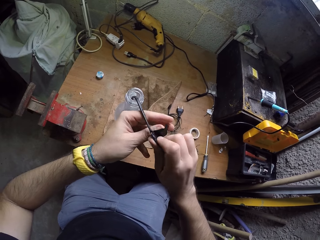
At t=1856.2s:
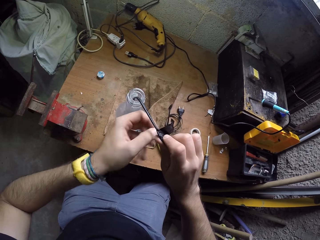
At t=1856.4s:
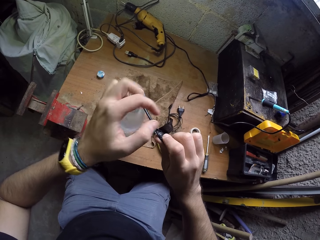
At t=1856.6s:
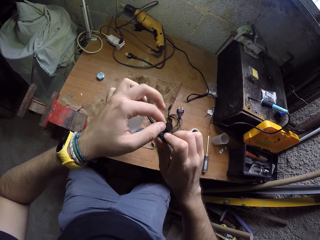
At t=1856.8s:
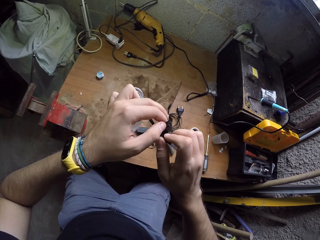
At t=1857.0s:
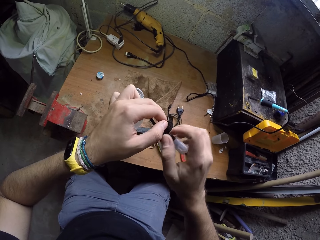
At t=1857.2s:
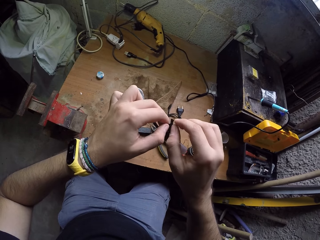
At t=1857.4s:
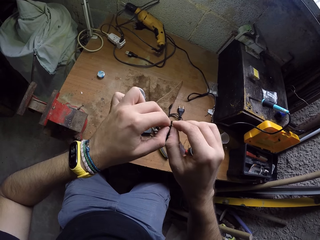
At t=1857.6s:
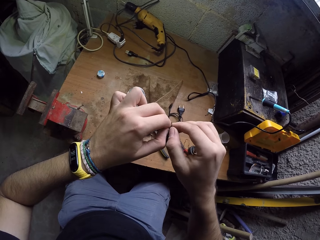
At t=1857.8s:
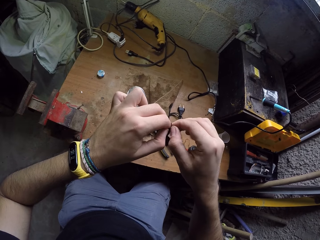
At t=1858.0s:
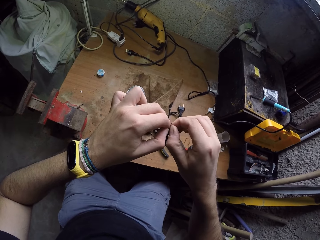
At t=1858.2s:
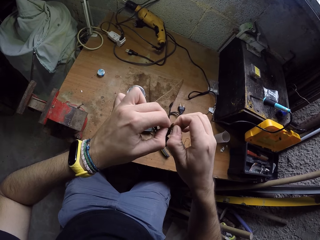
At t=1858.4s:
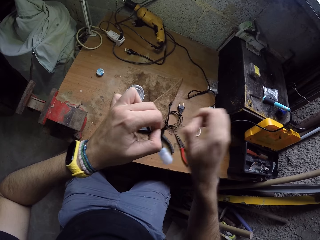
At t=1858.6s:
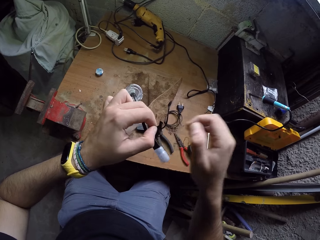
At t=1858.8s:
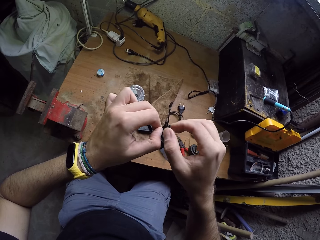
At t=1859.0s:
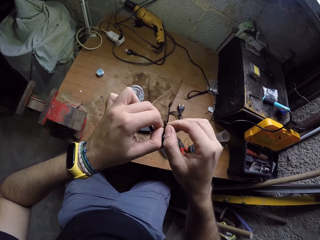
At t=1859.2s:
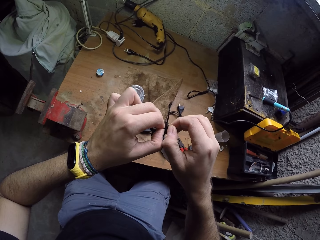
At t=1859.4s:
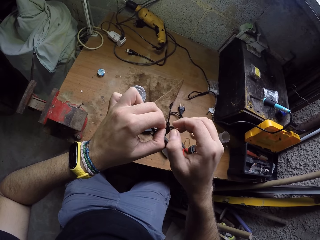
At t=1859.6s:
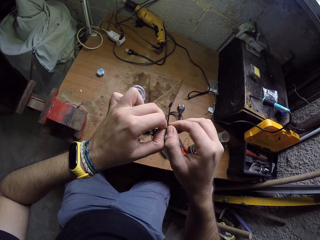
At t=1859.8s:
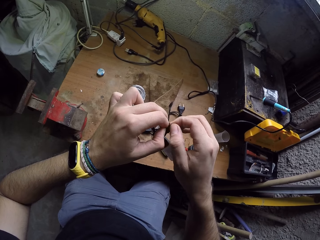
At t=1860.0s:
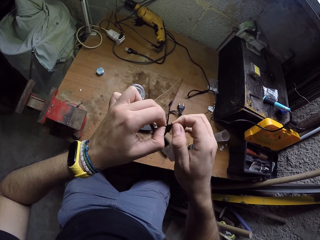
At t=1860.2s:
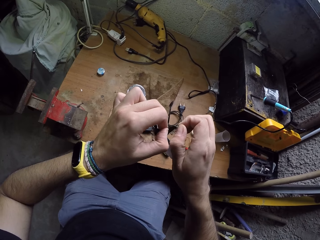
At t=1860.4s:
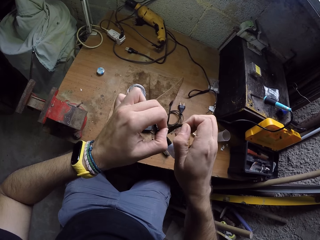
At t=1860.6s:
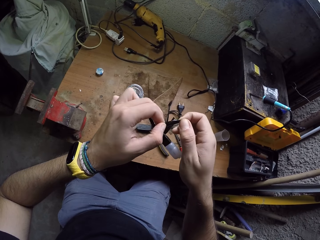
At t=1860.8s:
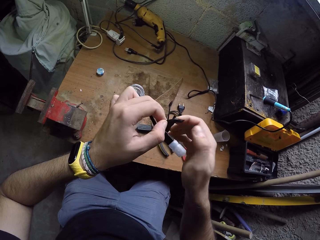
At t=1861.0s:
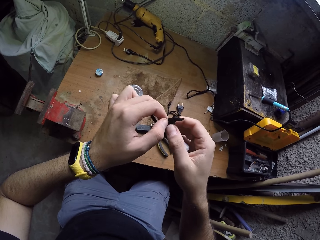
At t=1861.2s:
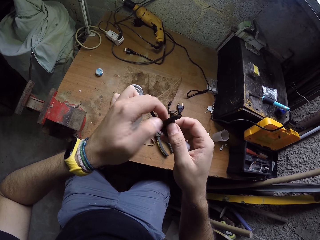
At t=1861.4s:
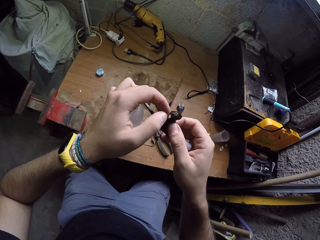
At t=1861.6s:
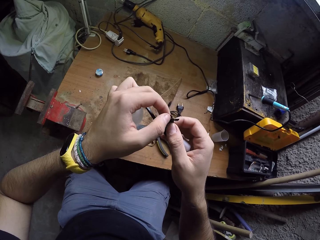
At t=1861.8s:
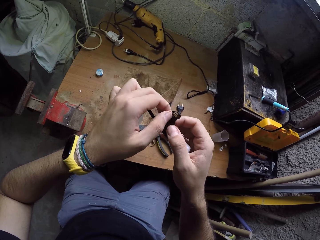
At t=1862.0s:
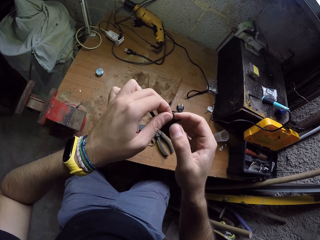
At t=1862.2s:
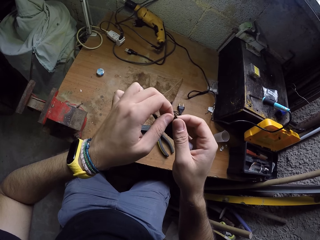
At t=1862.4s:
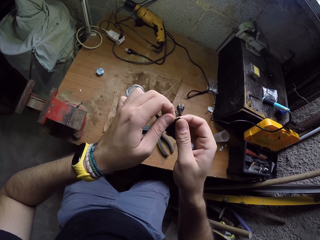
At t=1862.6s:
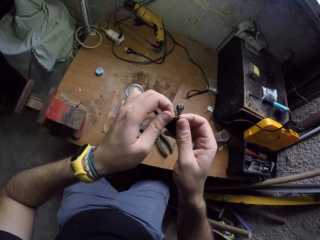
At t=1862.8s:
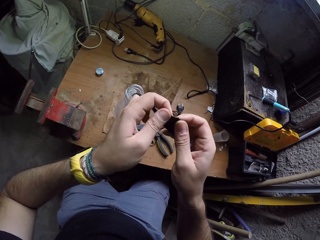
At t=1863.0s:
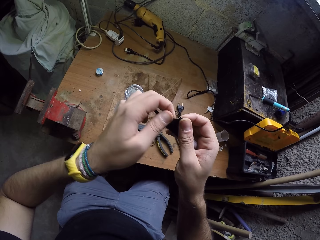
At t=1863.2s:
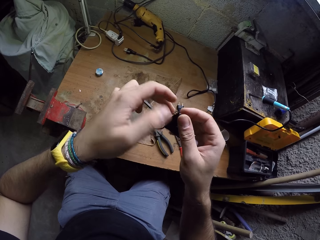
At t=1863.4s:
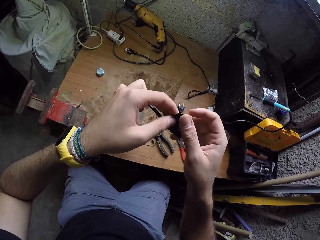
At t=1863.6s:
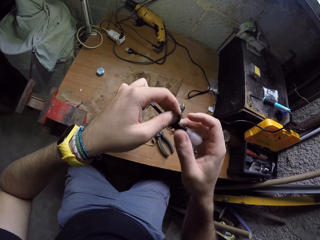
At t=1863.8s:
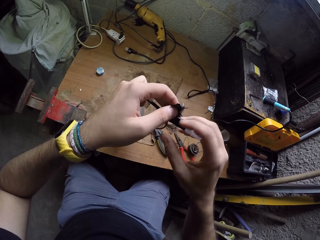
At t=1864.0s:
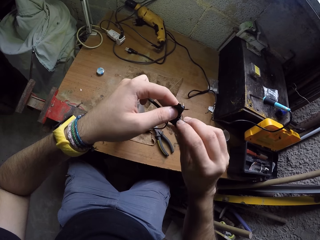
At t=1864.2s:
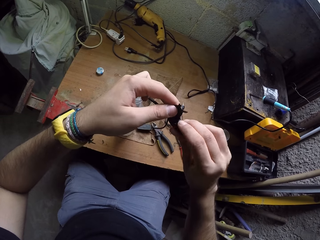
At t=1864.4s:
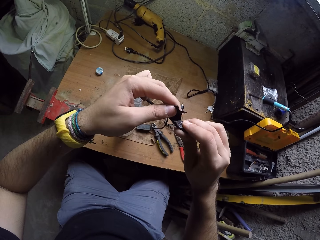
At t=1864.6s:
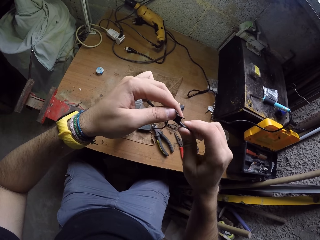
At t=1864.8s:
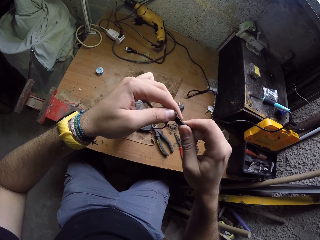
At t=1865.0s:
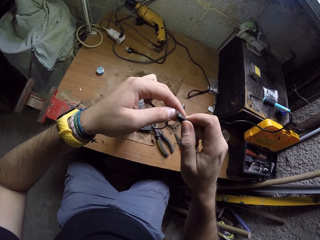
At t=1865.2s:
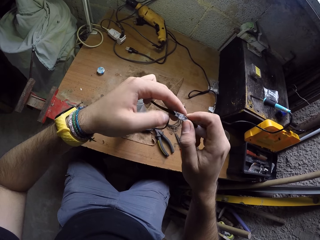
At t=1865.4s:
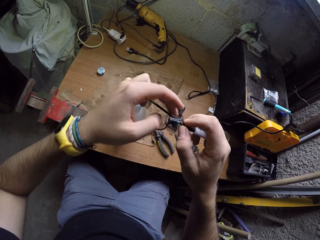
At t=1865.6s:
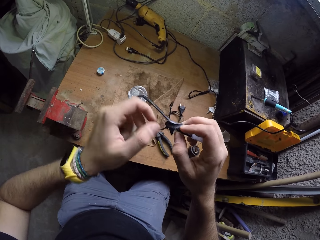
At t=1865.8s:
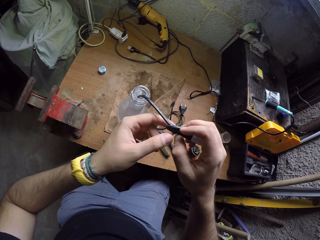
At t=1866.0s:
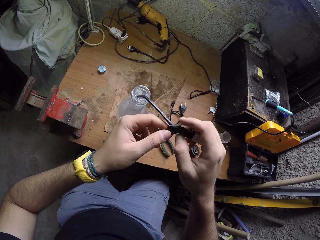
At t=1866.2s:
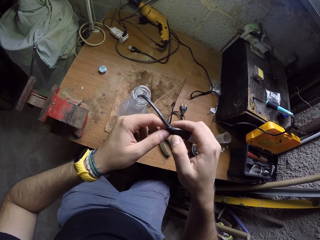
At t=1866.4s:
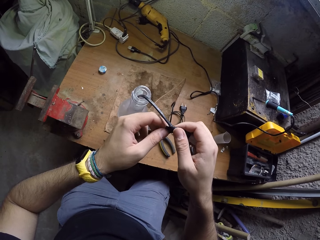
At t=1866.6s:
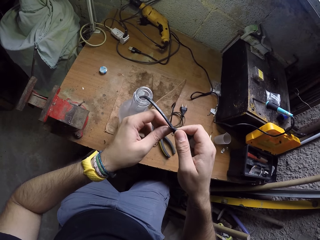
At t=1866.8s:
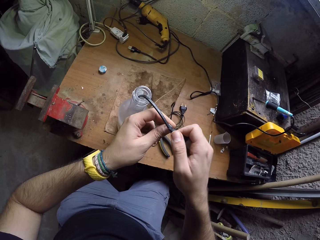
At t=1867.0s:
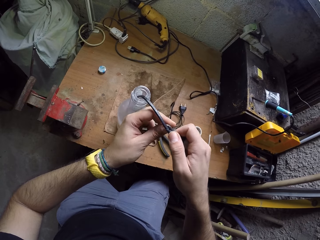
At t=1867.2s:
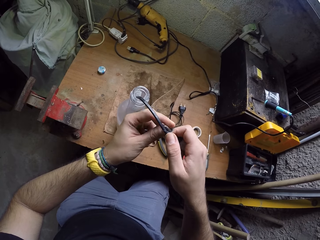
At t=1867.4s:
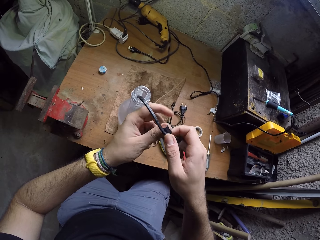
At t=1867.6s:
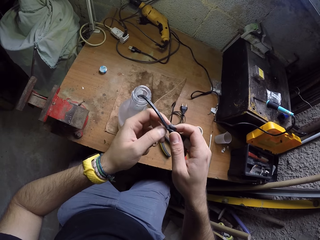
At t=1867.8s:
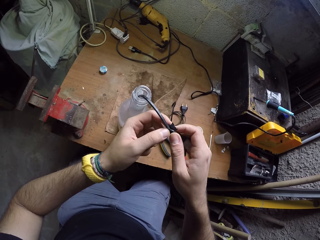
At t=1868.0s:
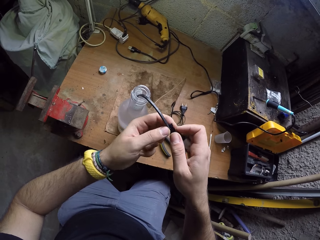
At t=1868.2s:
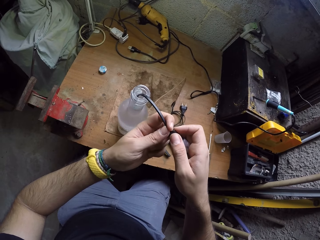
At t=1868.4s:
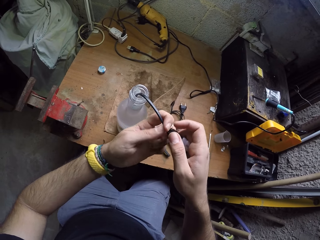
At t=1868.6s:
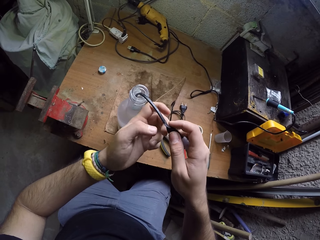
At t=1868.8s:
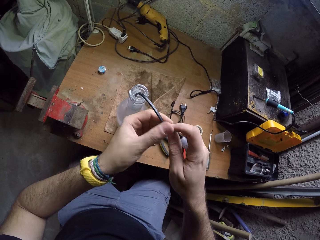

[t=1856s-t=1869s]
The camera wearer opens the gummed end of the peeled tape using both hands. He pulls the sellotape. He covers the black cord with the peeled tape in his hands.

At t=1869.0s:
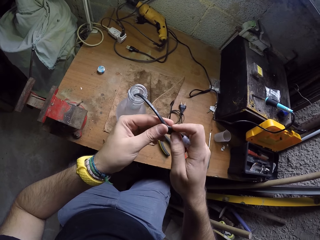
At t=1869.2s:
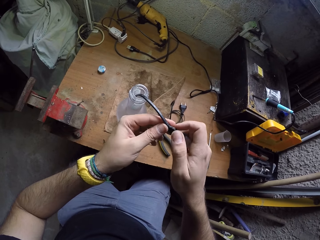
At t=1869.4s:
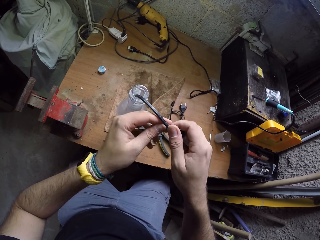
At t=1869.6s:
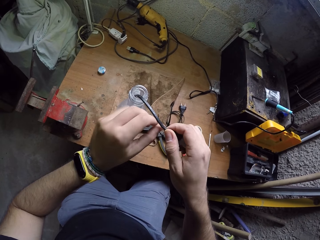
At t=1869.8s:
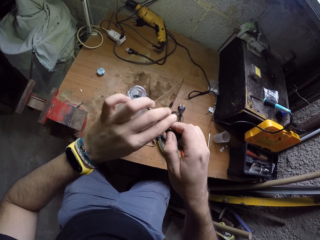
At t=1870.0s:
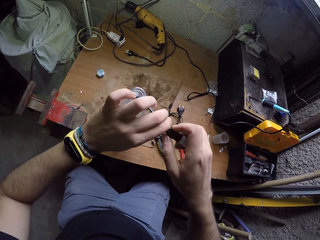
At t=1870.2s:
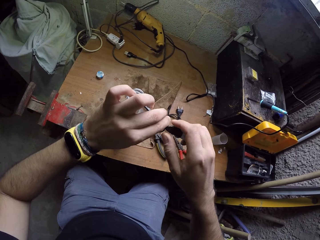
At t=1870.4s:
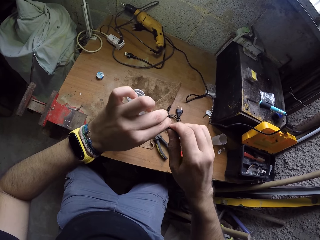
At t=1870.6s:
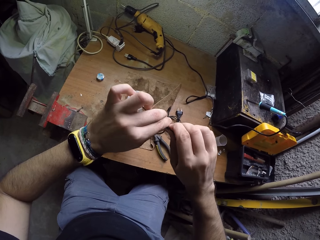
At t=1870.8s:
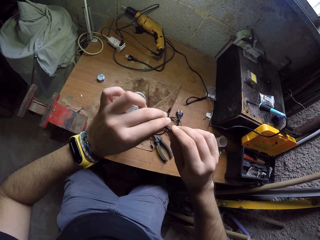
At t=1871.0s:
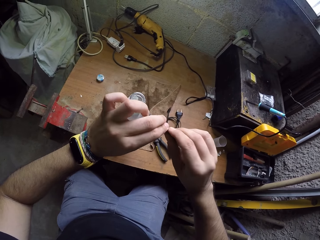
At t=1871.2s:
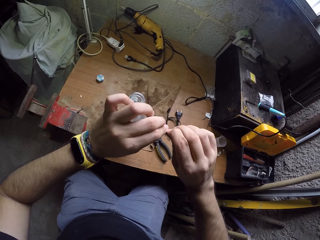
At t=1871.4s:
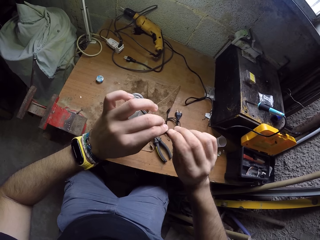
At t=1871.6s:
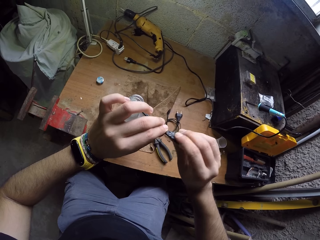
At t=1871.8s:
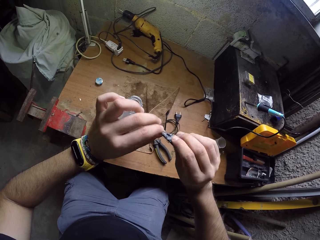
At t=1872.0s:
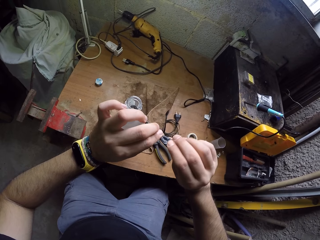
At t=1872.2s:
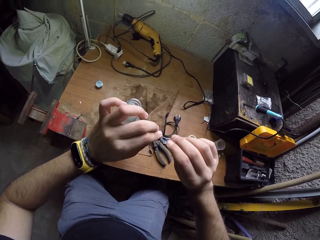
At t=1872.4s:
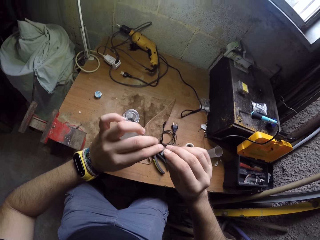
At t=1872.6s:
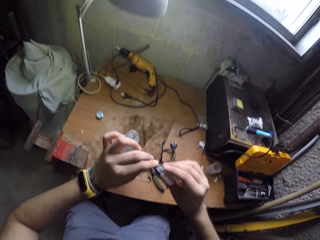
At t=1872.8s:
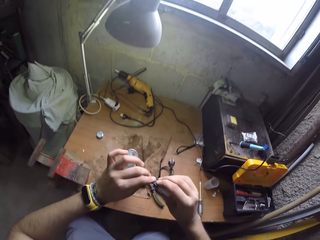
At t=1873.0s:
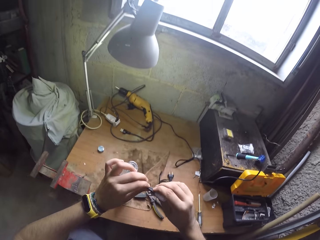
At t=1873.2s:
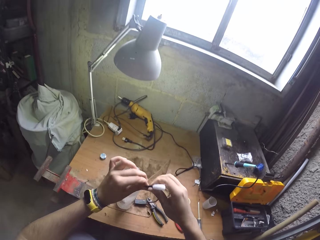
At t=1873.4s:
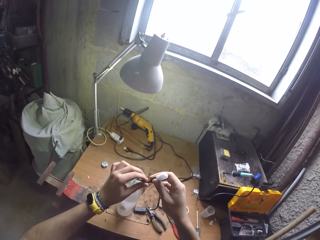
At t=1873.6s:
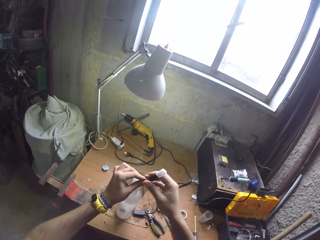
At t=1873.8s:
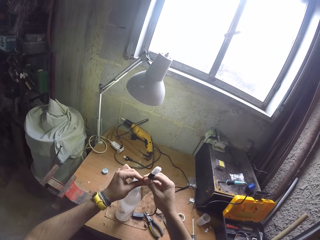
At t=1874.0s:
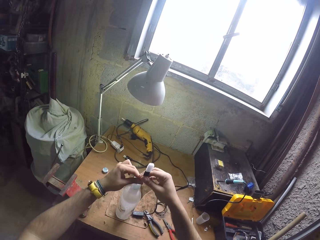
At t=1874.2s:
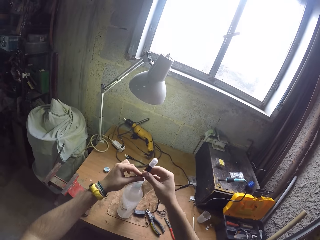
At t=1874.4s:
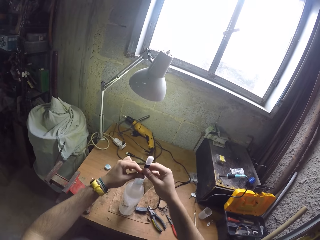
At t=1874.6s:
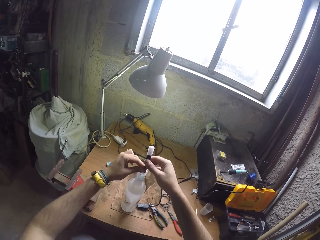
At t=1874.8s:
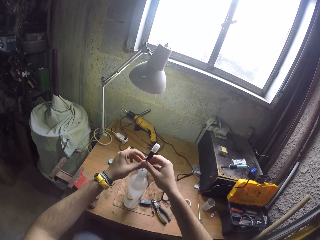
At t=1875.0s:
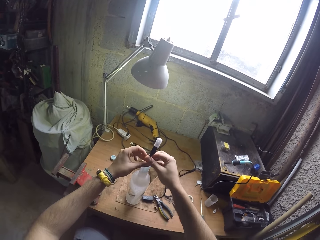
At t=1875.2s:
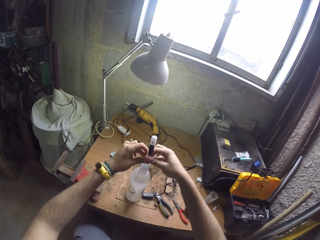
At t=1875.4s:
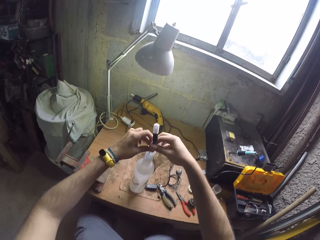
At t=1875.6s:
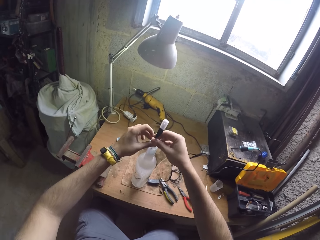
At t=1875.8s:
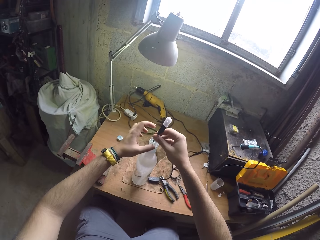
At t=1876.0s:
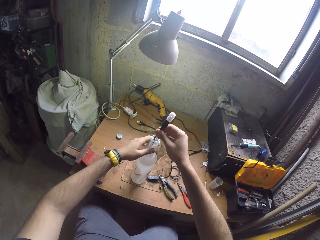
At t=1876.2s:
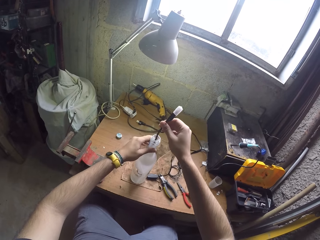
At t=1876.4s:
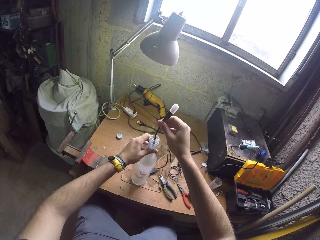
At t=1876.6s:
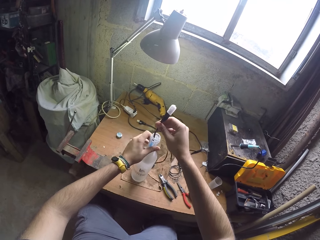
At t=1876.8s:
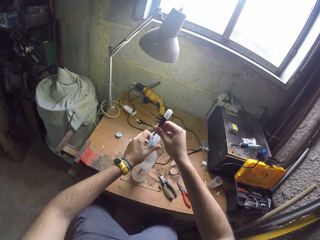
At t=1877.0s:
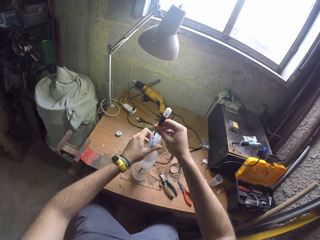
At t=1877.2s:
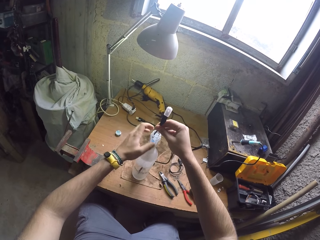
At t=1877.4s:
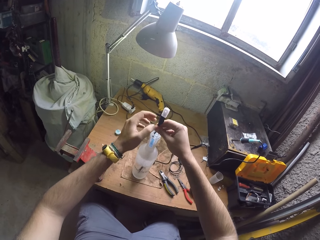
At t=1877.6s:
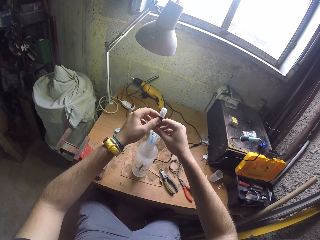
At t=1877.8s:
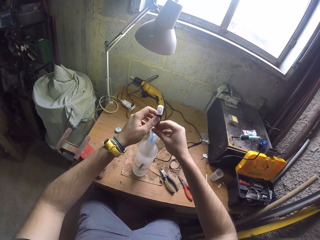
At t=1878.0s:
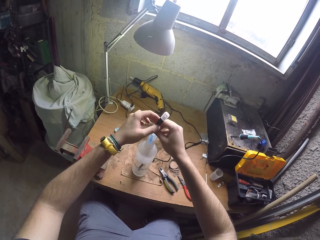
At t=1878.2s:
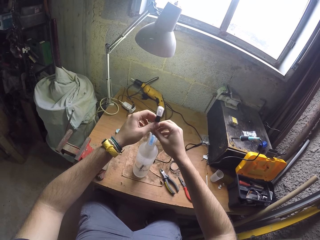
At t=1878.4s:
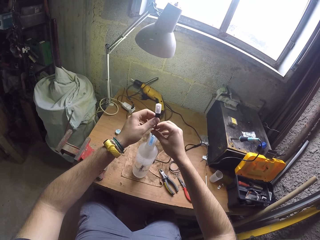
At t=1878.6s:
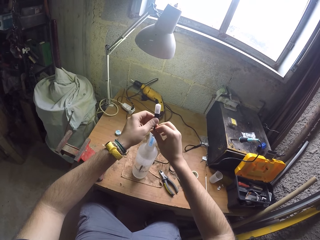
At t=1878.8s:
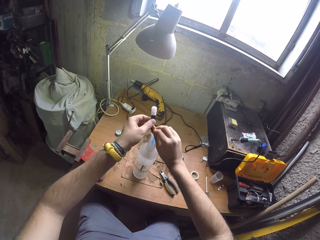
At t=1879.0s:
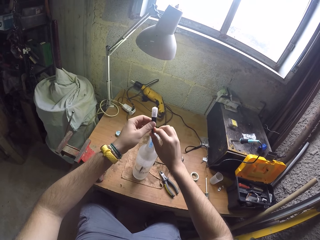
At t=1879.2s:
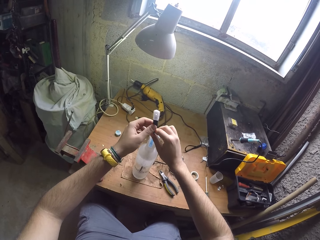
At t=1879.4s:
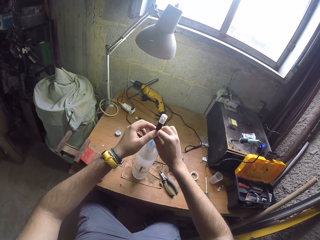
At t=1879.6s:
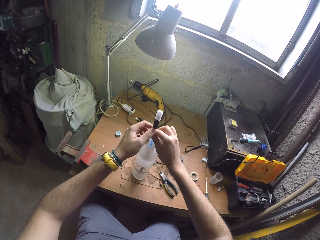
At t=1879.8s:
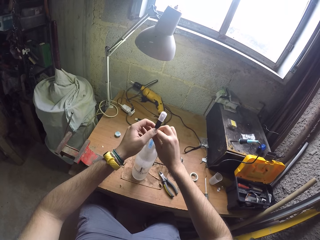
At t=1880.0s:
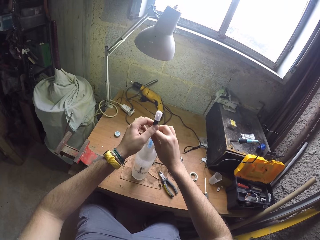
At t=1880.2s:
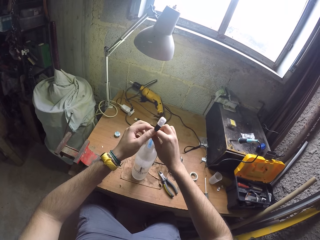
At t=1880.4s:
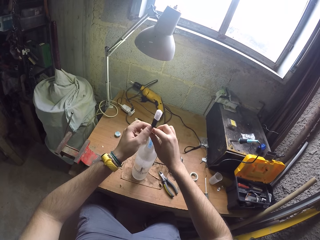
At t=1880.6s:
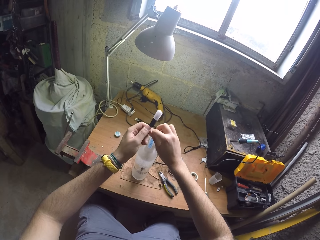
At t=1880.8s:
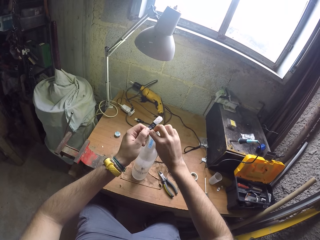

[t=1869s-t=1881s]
The camera wearer fixes the wire. He holds the bottle with his left hand. He bends the black cord with both hands.
